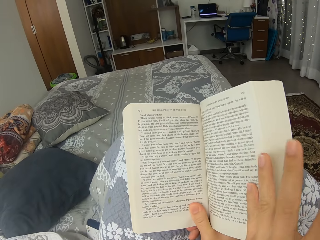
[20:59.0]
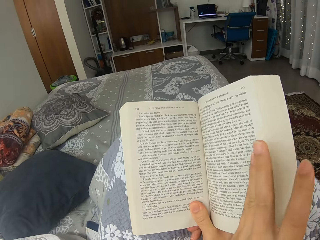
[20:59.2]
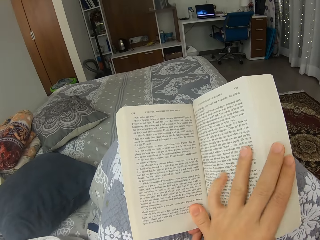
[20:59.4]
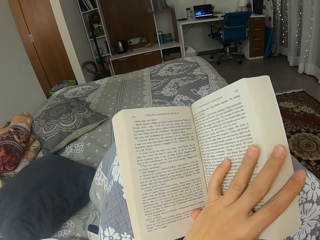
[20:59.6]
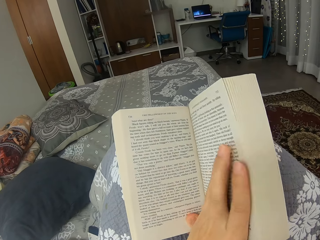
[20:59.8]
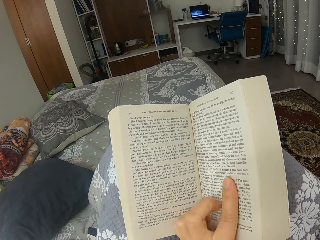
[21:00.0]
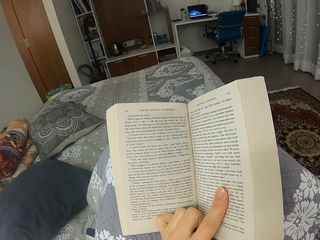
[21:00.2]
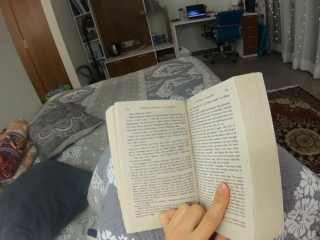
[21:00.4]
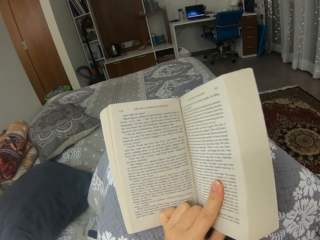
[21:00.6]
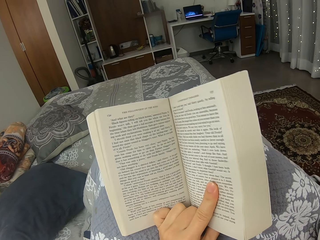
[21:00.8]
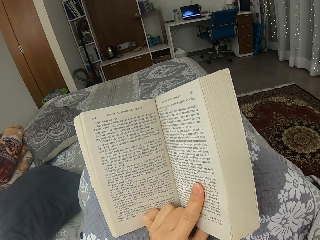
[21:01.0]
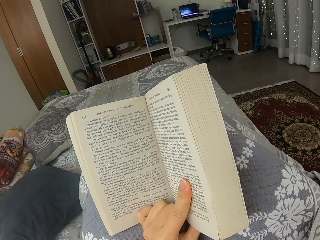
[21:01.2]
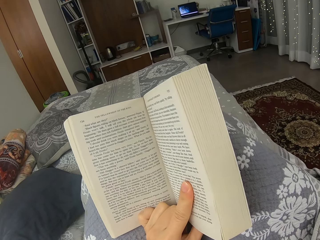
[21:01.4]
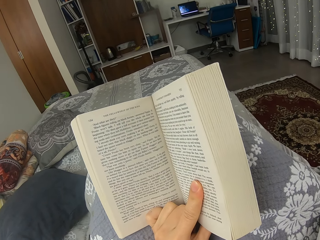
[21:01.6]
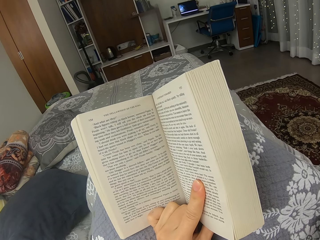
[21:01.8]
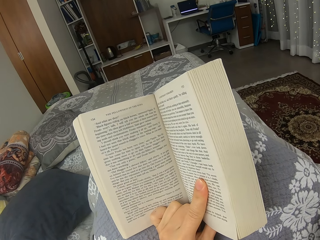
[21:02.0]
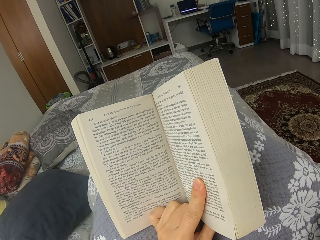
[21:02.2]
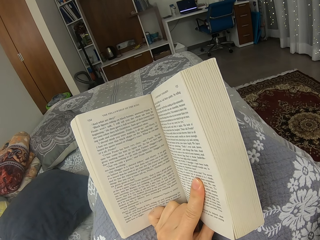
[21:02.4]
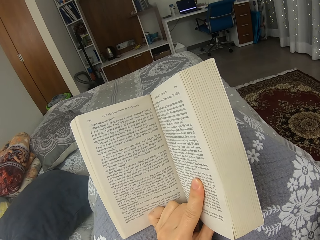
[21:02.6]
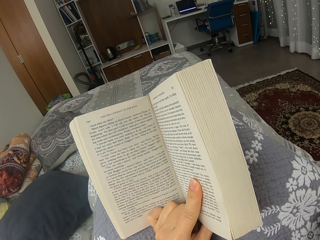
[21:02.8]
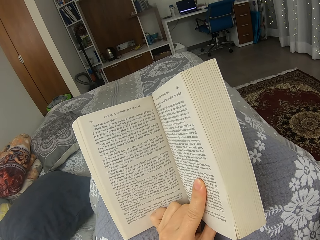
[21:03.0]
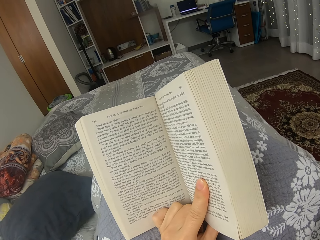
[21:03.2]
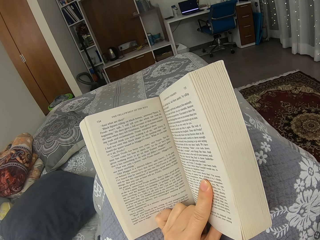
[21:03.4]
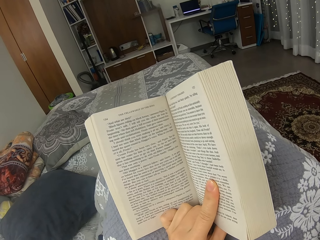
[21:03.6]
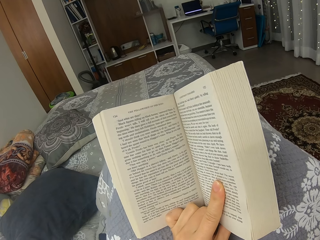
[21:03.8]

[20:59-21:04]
The camera wearer holds the book by the left hand.

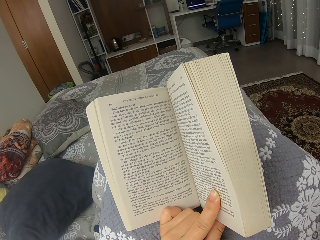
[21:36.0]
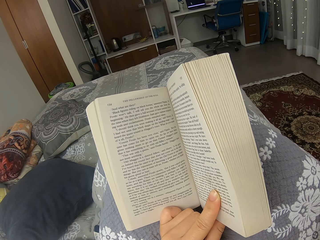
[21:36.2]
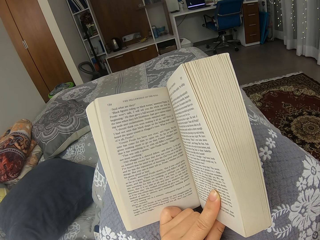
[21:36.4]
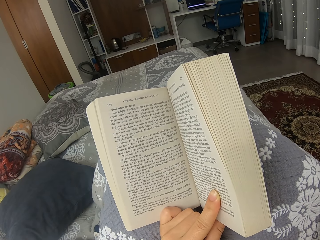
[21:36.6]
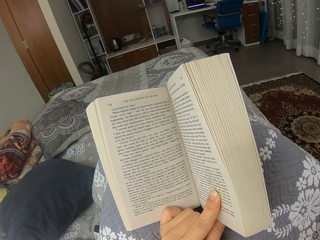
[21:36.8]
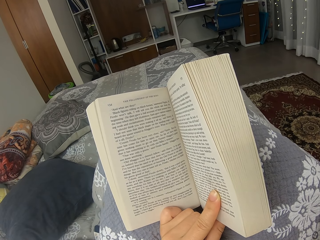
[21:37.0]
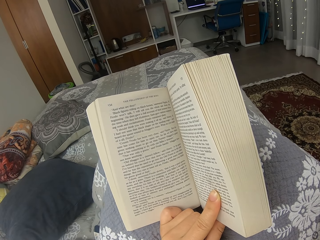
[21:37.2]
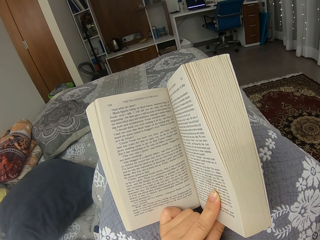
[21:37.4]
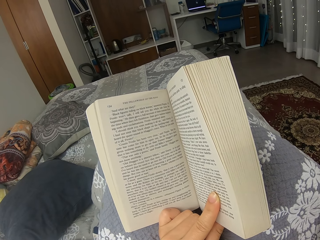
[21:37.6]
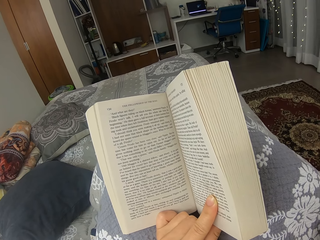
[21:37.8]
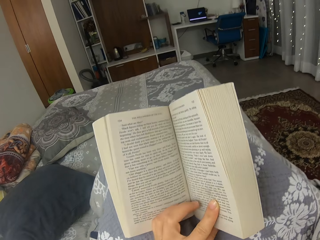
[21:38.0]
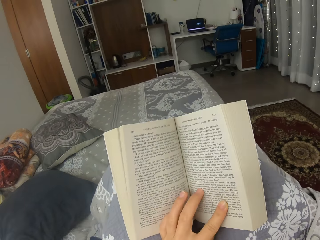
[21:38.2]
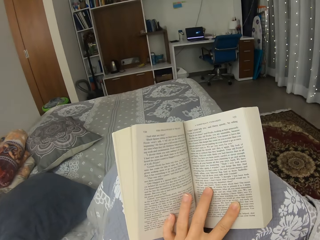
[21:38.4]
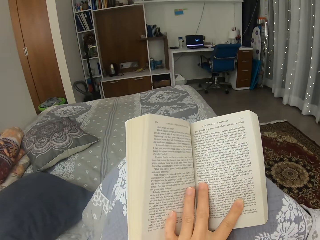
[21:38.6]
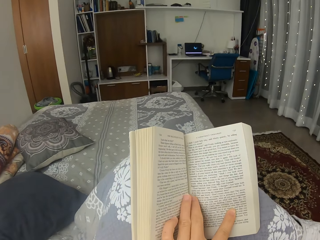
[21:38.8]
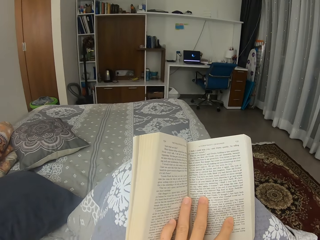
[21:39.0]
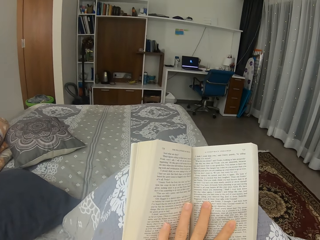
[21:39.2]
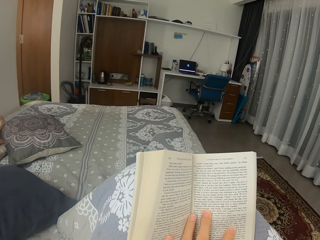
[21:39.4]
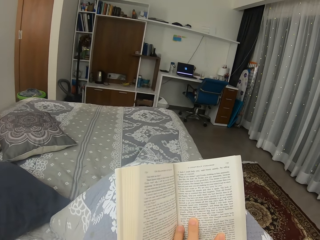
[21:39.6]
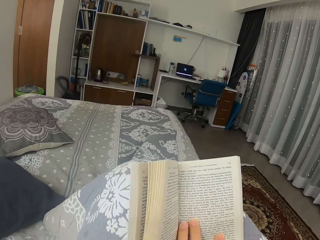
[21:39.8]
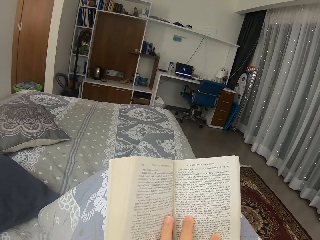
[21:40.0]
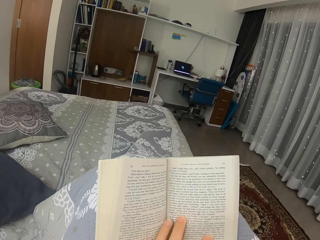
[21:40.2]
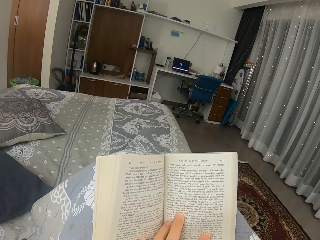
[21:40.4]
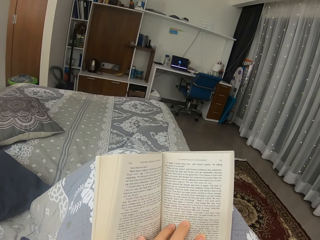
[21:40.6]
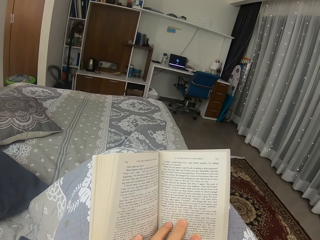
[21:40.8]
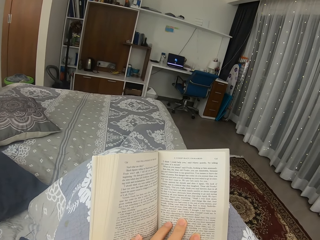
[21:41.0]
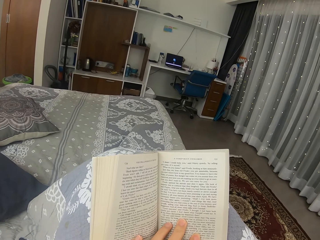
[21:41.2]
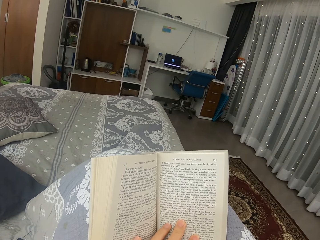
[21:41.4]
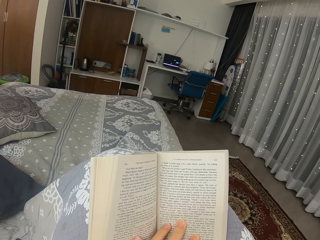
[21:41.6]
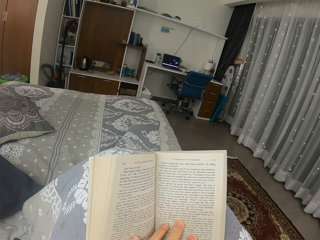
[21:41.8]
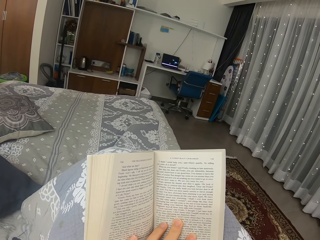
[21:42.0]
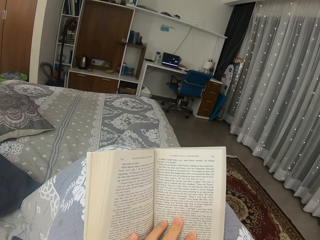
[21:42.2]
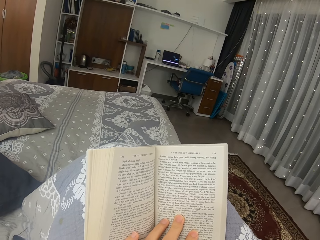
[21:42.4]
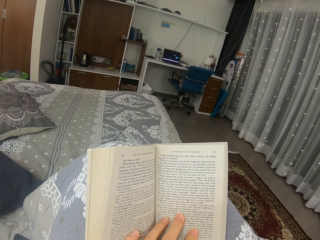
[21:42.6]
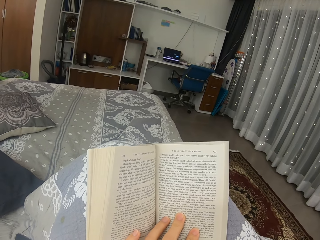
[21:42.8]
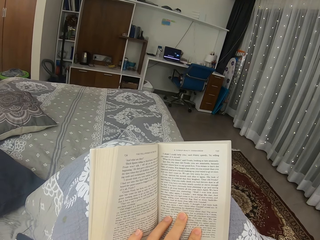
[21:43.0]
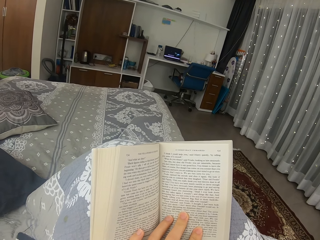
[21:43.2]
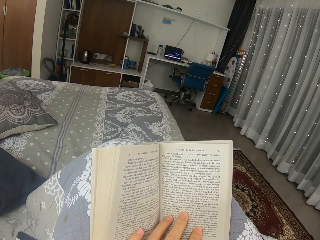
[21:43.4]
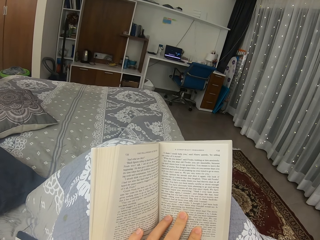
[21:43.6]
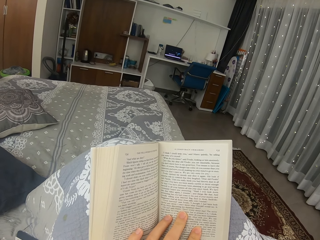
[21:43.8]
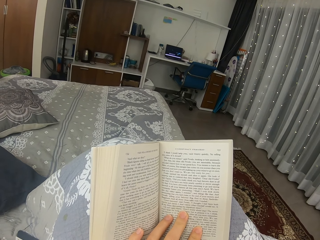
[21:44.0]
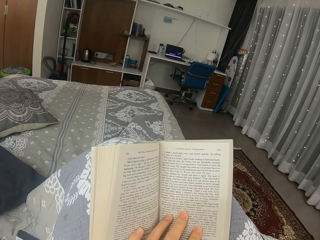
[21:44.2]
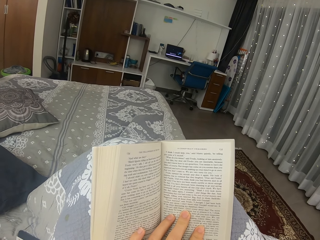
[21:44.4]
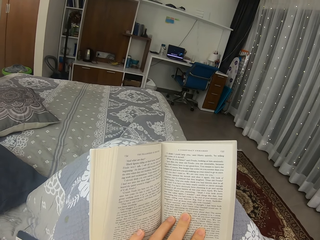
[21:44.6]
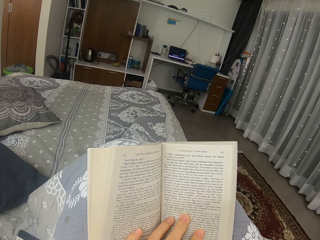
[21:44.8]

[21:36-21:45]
The camera wearer moves the book. They move the hand in the book. They read the book.

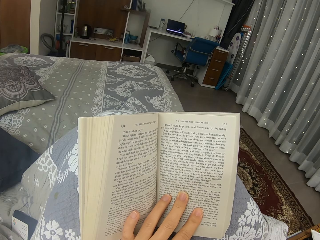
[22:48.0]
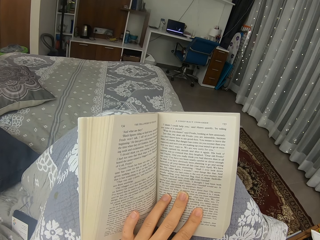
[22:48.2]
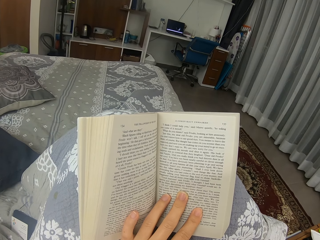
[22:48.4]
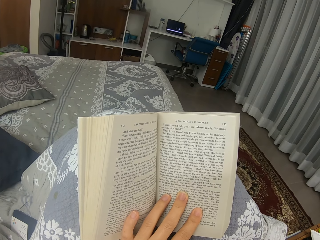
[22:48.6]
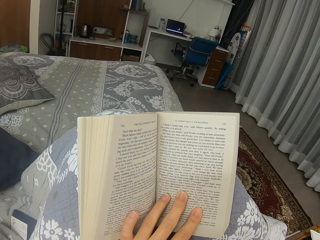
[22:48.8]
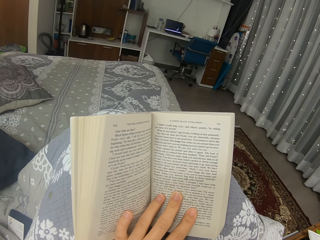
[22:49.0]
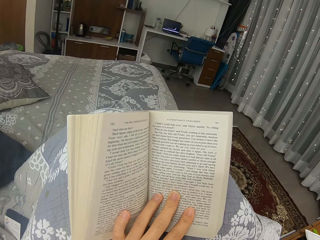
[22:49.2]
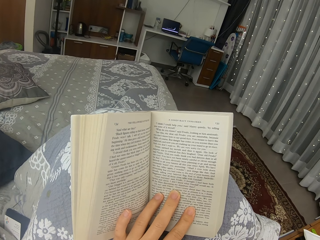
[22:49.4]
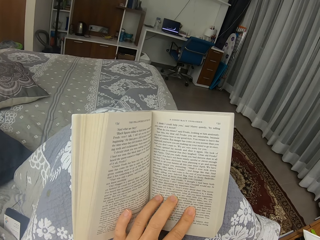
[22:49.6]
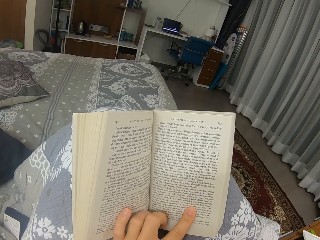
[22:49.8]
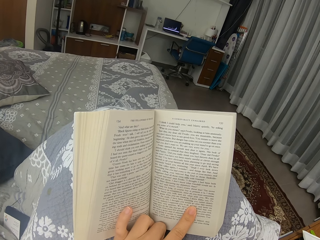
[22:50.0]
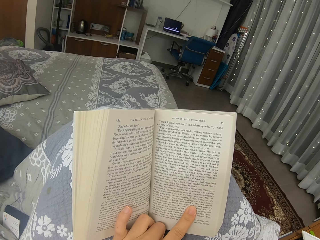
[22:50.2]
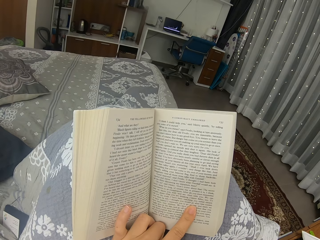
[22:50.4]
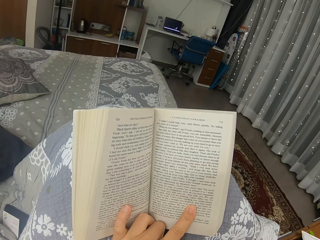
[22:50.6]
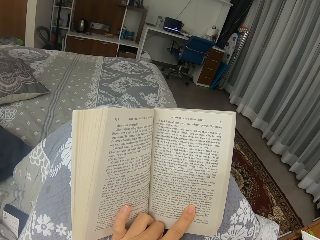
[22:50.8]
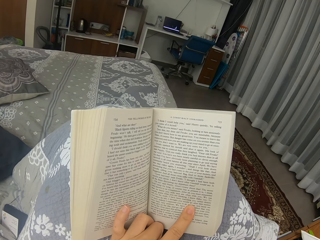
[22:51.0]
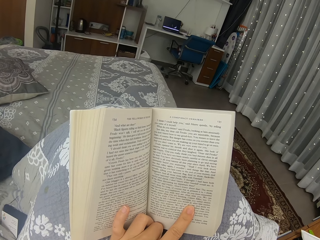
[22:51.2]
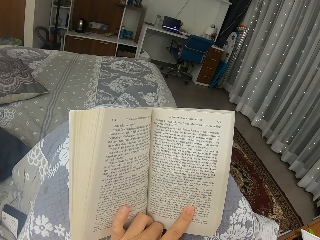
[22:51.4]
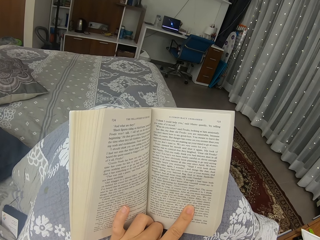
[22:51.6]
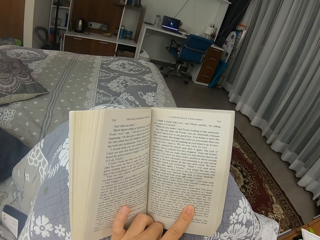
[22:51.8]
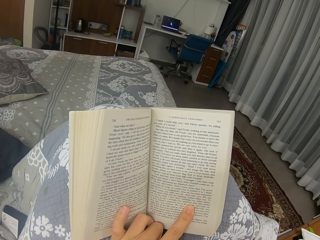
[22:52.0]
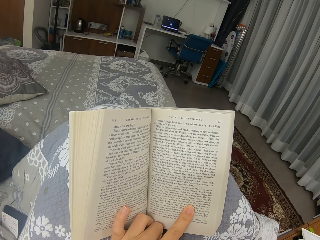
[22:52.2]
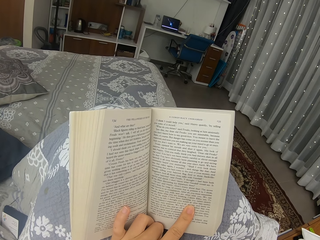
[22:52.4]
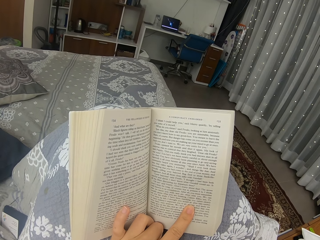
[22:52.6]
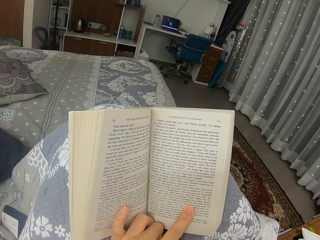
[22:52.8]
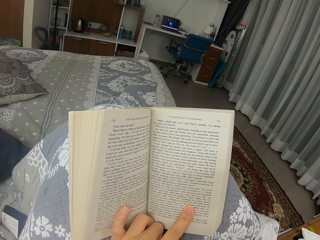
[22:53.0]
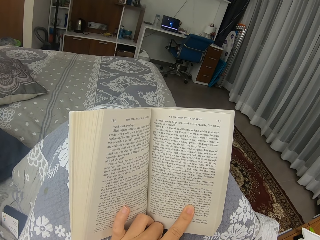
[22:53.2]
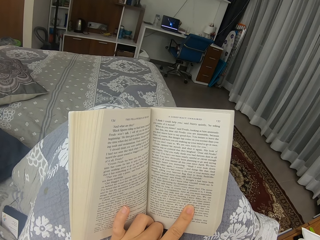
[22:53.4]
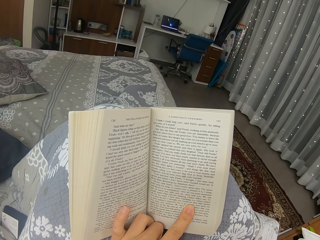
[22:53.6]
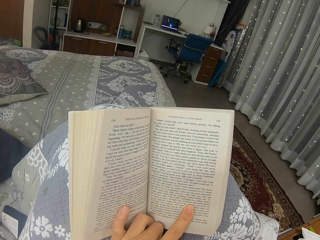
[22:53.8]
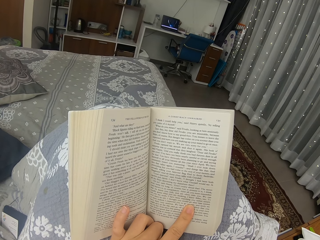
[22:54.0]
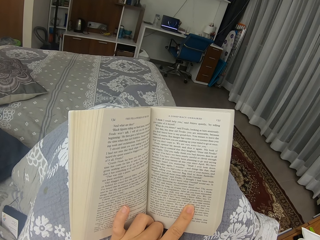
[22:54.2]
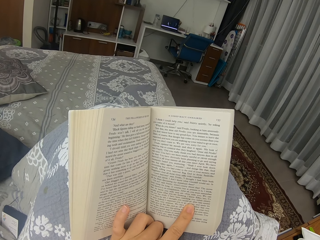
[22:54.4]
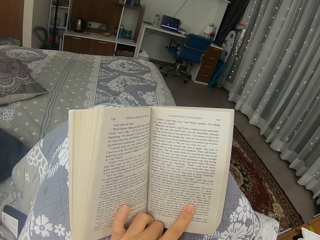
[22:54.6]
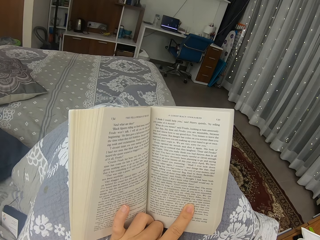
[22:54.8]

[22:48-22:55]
The camera wearer moves her fingers on the book.
